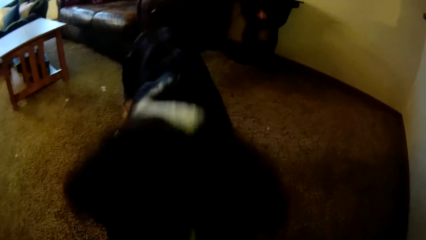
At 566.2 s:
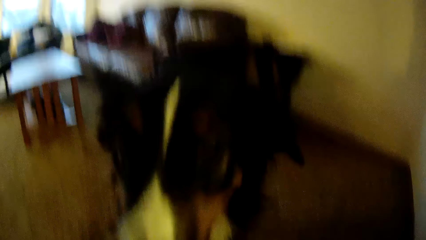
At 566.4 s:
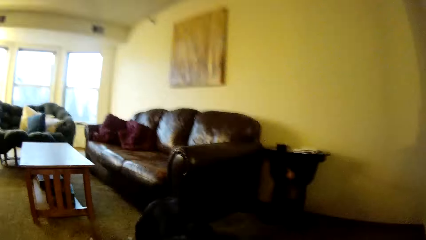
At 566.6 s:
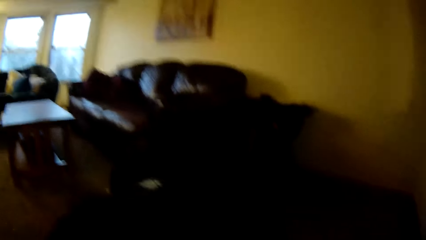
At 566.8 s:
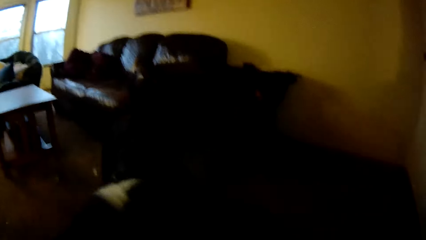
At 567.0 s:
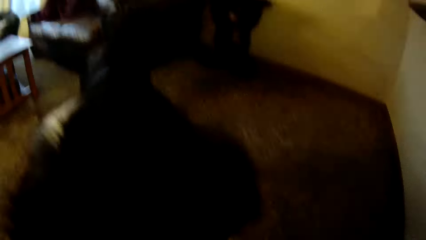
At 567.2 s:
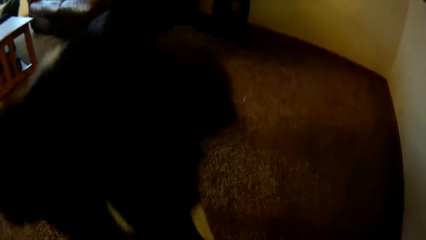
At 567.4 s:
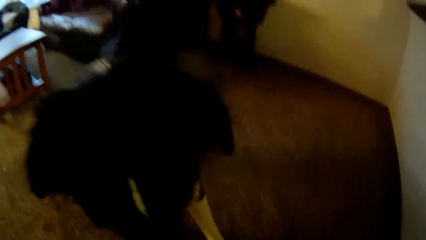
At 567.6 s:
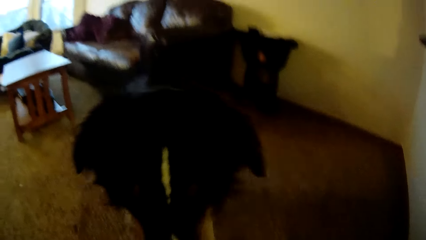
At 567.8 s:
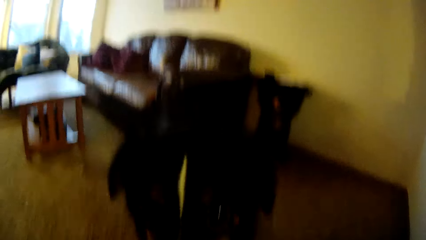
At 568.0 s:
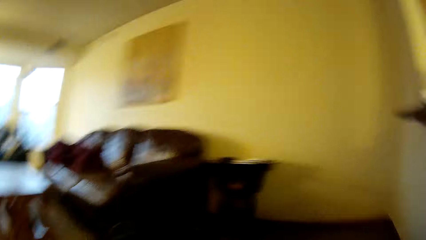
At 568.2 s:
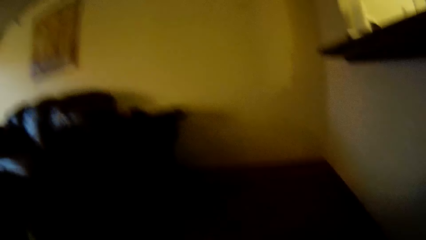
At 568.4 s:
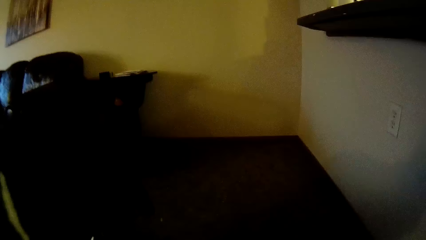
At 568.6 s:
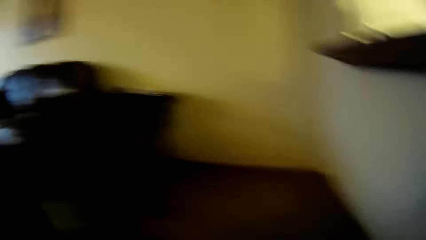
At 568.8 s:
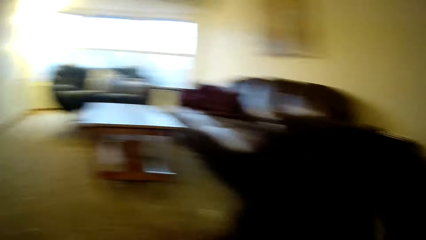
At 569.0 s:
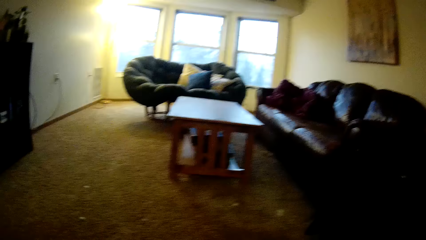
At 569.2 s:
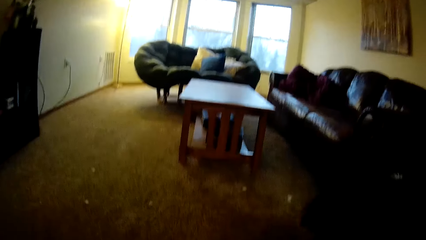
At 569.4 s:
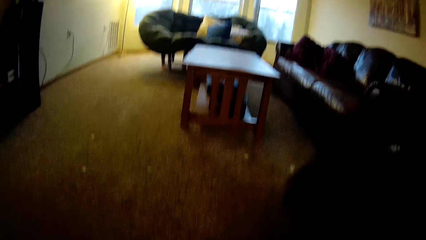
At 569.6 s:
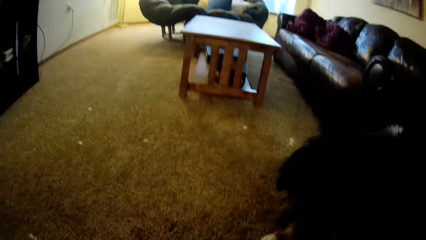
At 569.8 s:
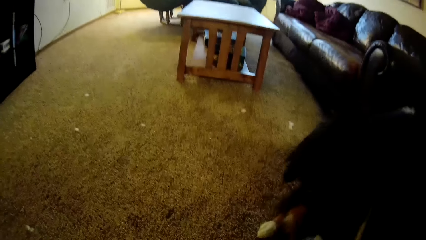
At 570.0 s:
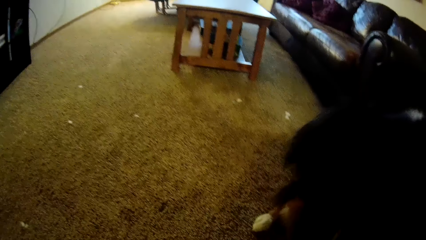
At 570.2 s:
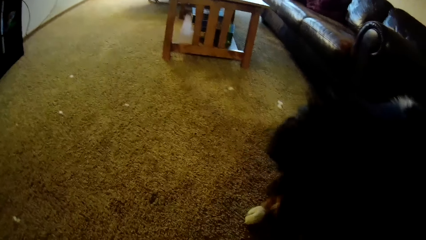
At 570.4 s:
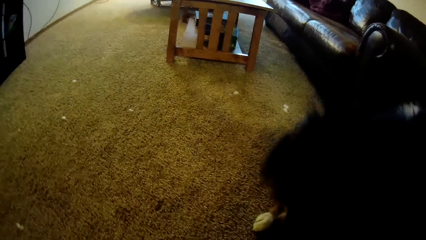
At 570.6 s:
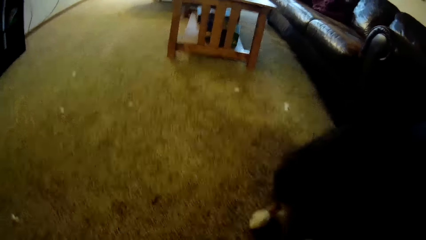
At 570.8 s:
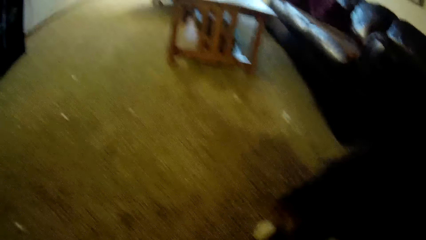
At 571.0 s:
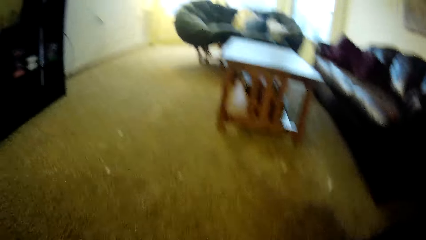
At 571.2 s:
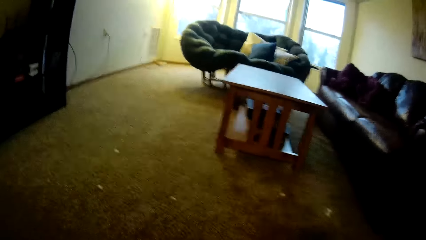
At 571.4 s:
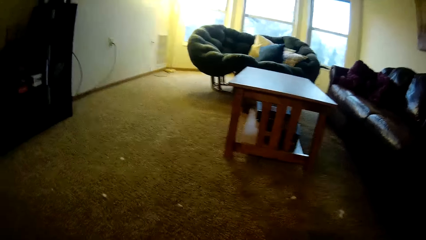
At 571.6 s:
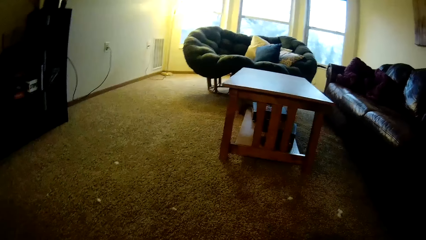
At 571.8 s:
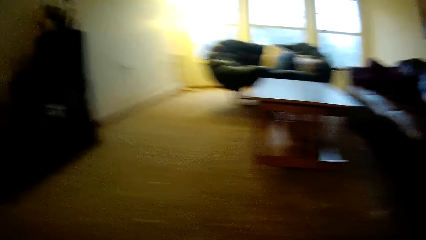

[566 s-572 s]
The camera wearer plays with the dog.

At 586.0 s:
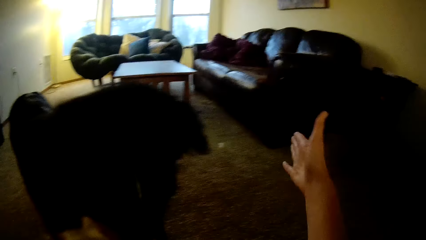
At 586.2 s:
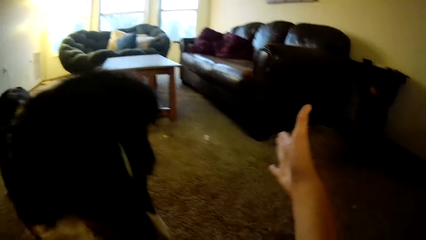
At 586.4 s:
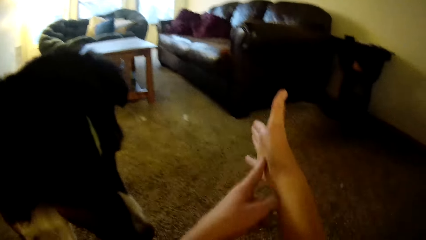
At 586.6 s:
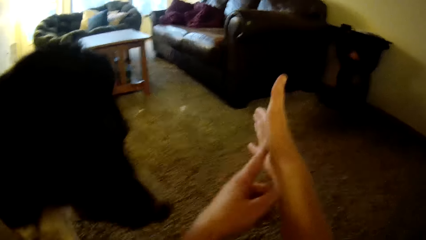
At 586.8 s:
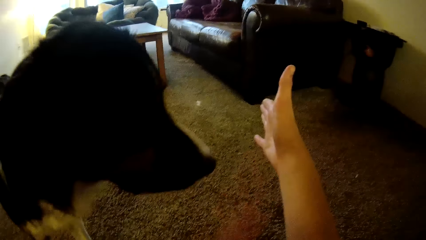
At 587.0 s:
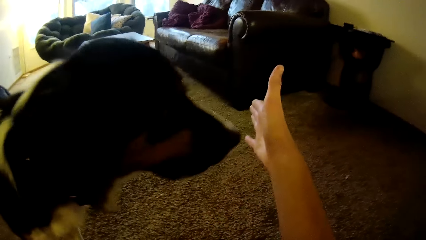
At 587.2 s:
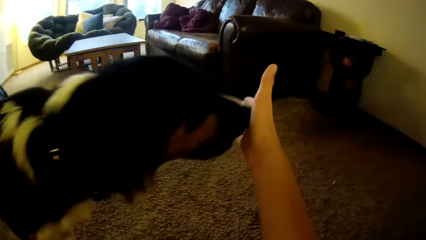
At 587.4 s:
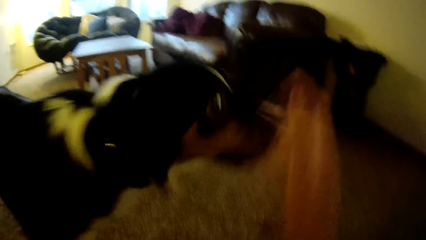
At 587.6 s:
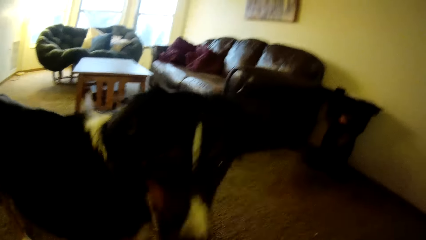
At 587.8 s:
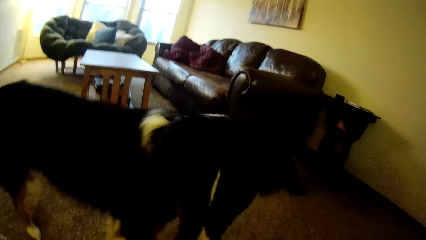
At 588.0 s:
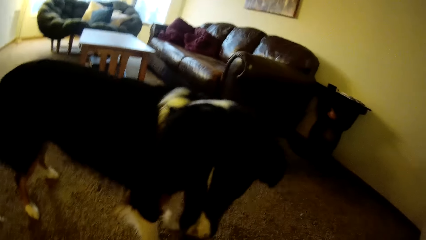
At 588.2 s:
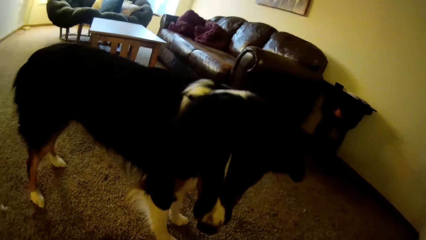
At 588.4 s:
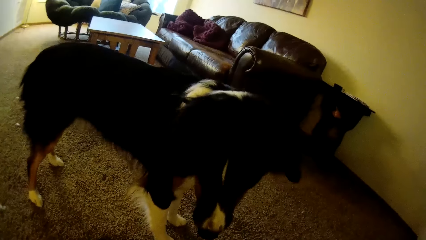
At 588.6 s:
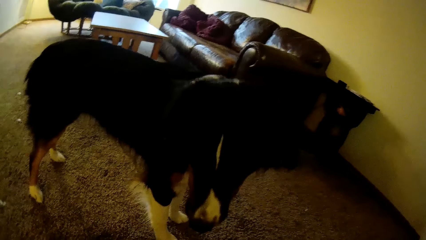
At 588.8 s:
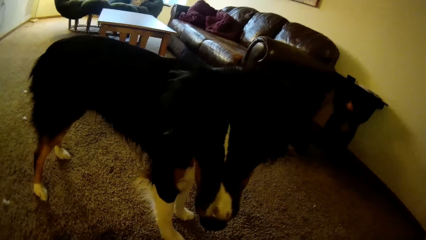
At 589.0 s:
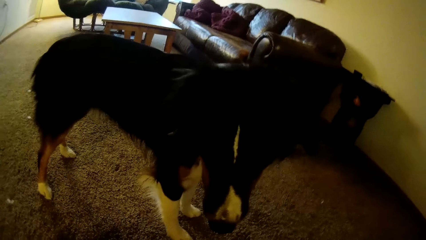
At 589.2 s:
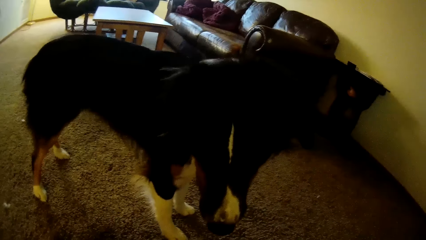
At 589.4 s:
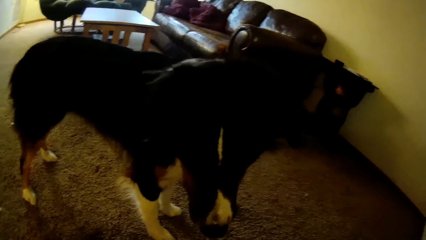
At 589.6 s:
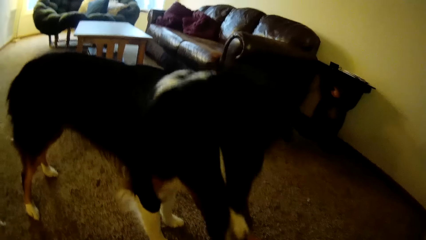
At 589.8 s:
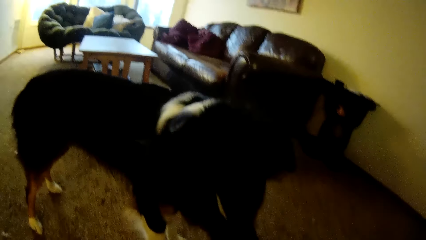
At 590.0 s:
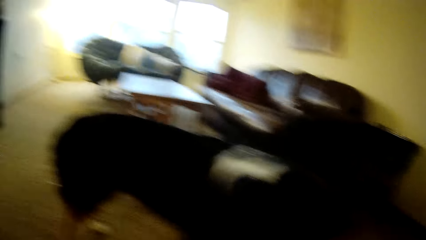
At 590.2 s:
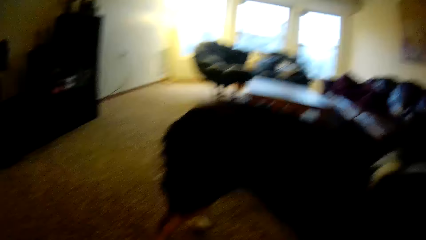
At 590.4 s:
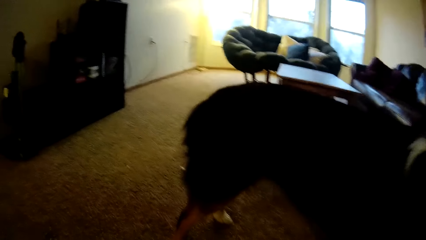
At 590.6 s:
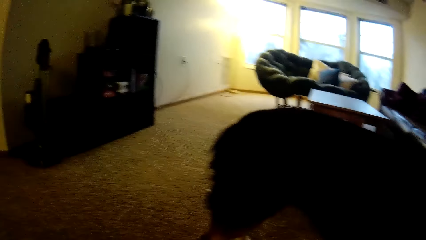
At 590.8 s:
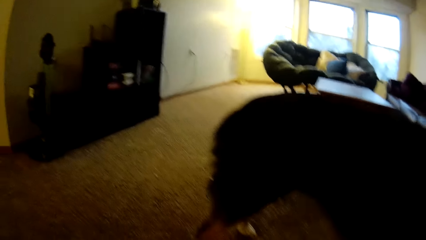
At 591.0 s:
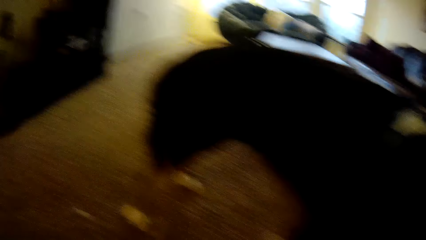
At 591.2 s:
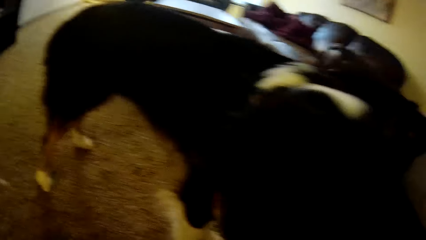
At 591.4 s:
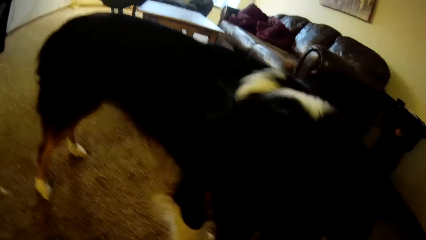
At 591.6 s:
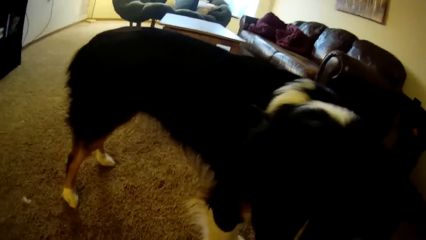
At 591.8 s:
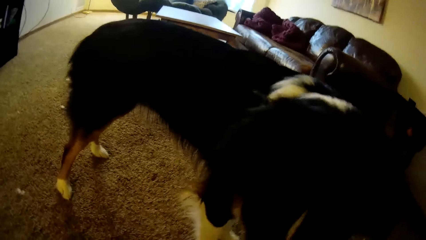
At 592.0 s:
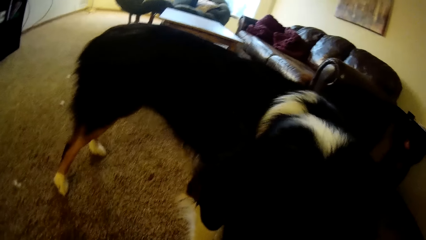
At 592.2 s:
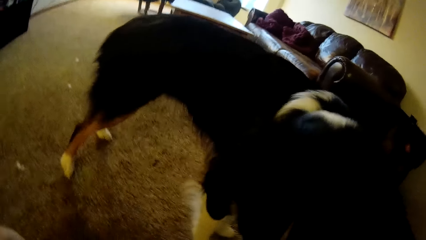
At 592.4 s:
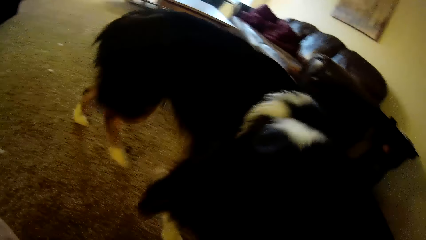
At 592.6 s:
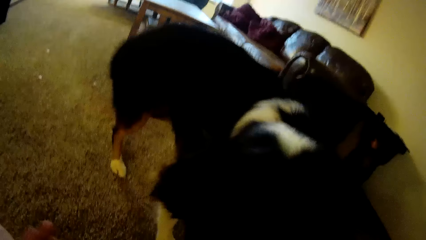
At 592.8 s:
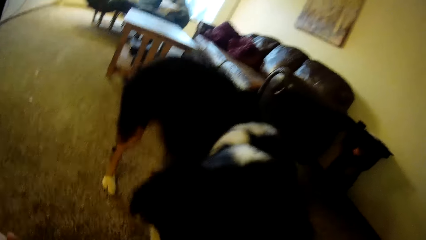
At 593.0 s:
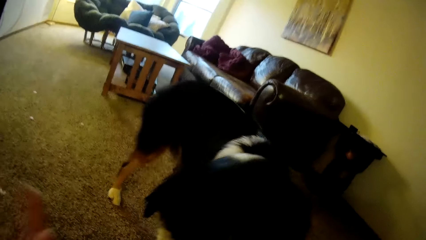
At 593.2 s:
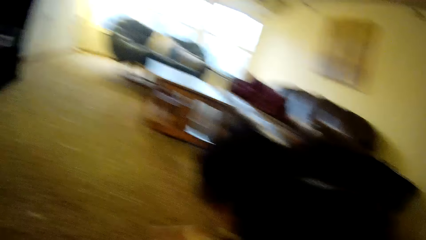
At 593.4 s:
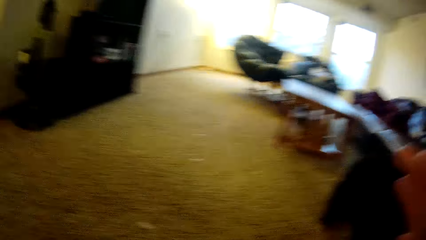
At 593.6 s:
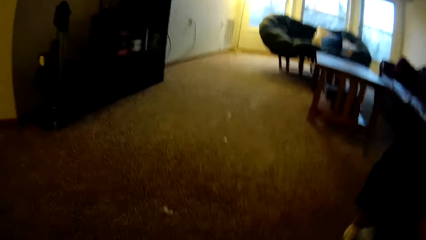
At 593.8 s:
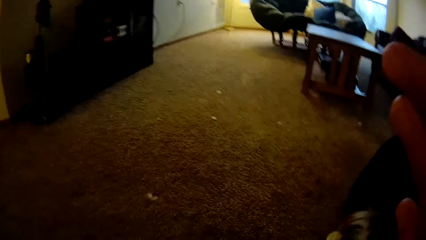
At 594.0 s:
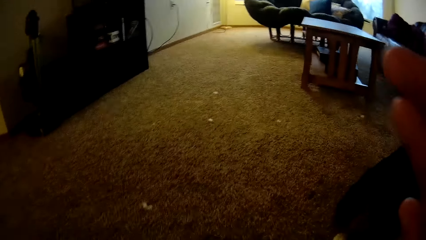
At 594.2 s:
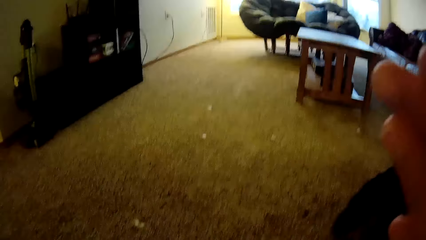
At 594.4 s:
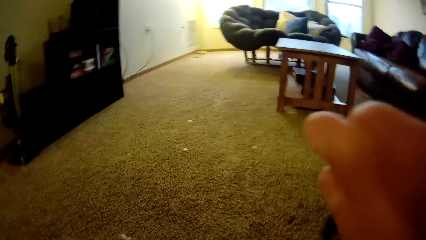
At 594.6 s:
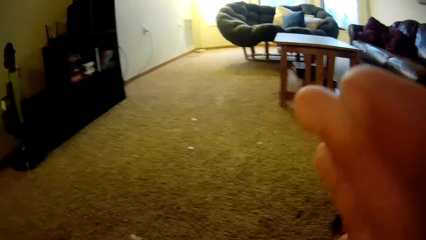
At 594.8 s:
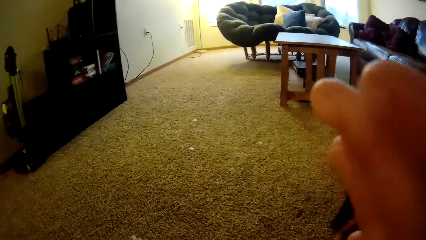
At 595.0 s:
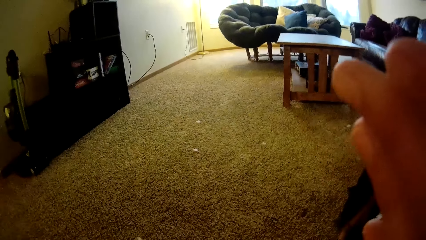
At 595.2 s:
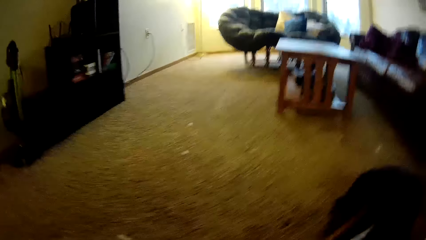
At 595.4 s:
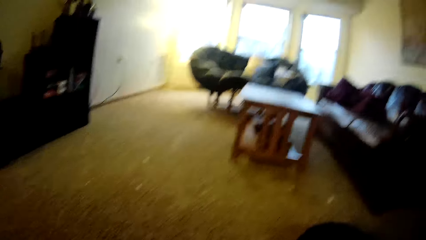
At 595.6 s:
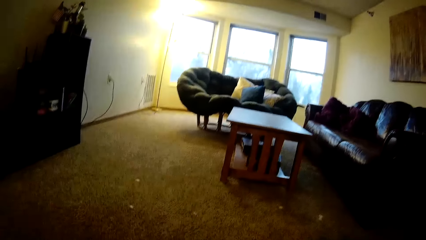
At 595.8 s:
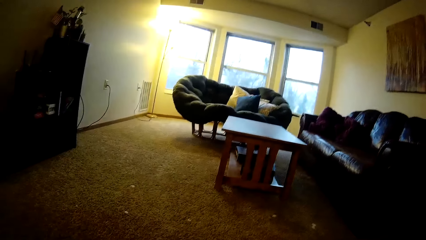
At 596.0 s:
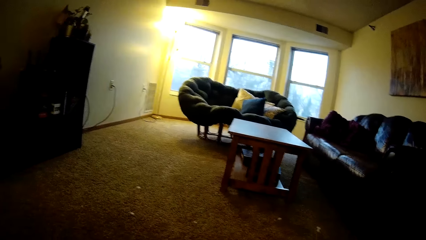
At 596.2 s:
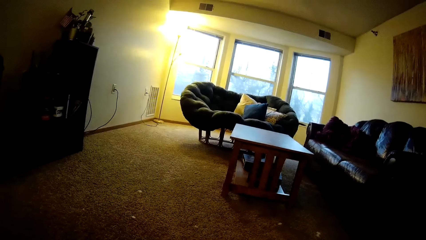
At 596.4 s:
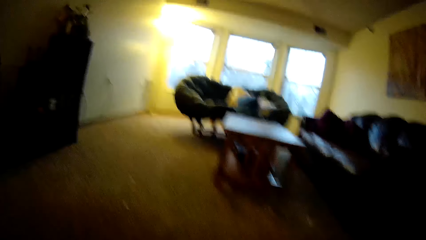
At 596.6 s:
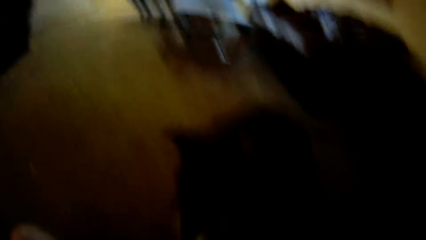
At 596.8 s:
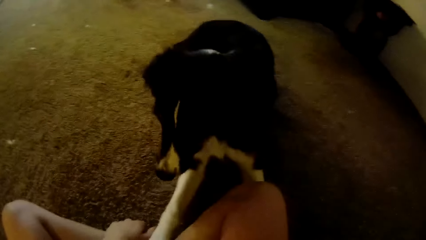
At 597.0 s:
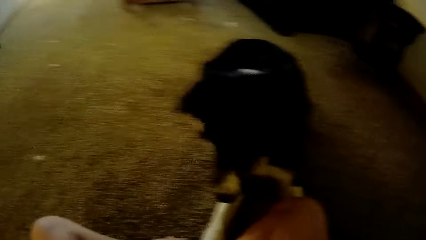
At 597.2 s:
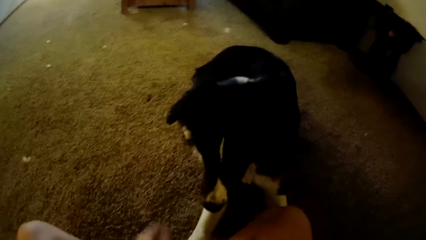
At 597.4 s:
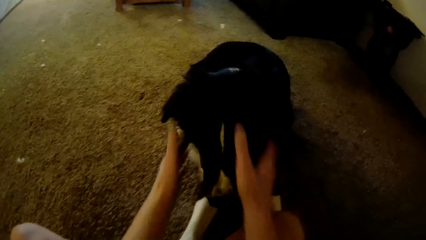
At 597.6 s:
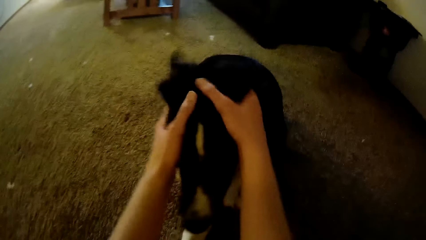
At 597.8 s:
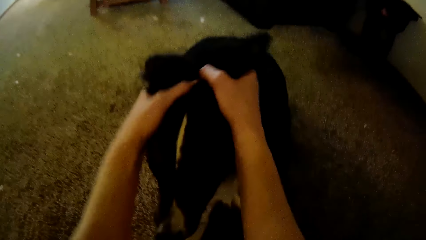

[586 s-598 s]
The camera wearer points at her hand.
